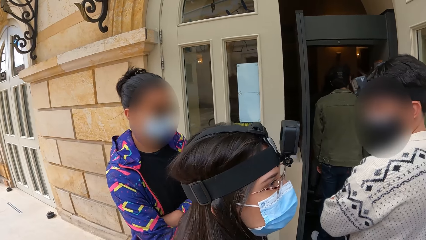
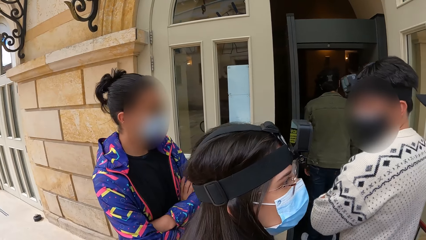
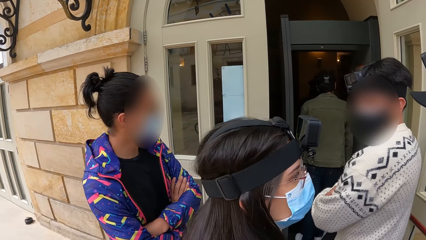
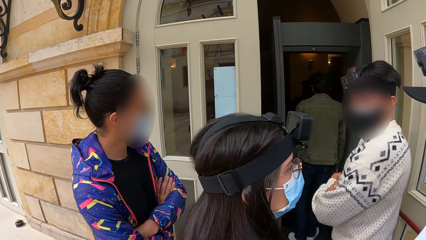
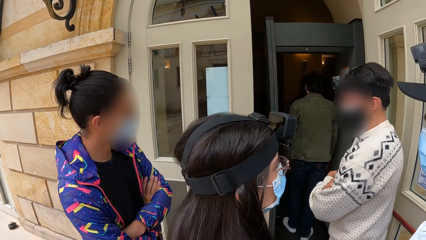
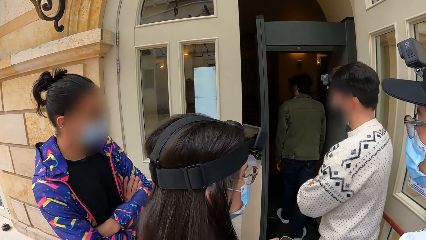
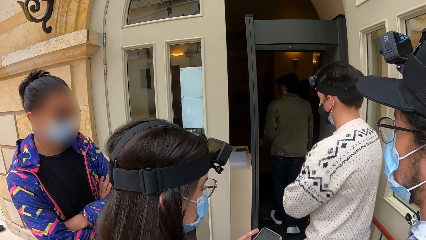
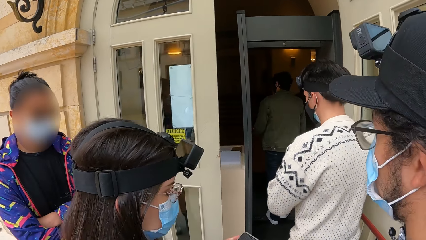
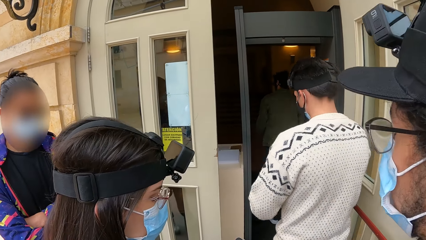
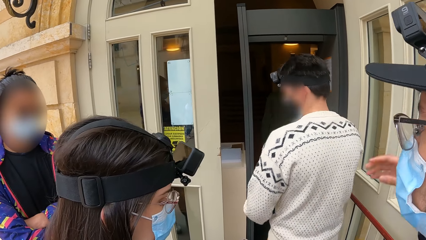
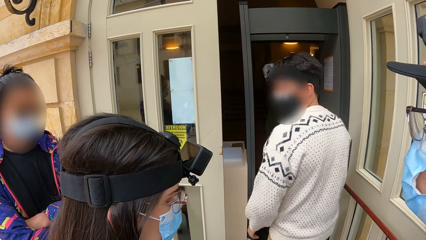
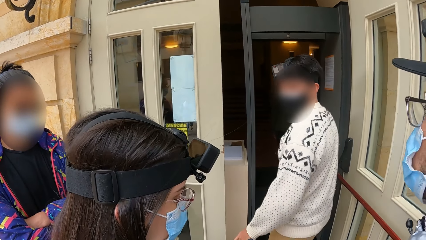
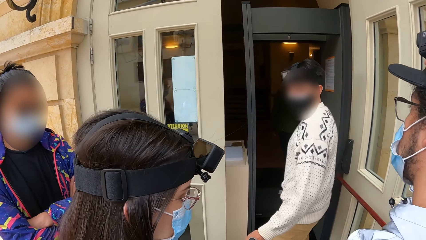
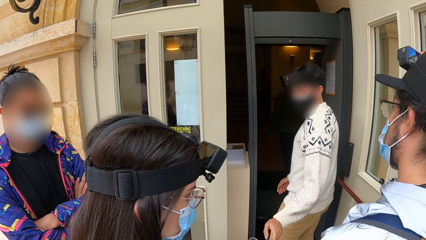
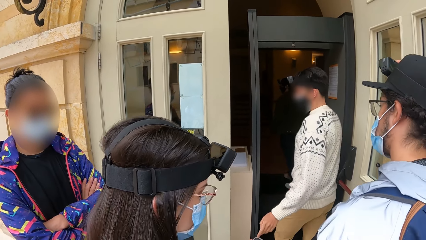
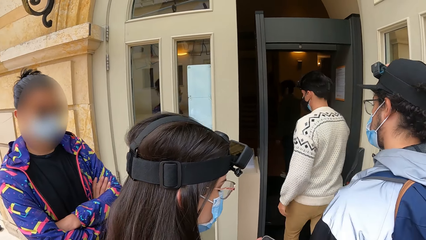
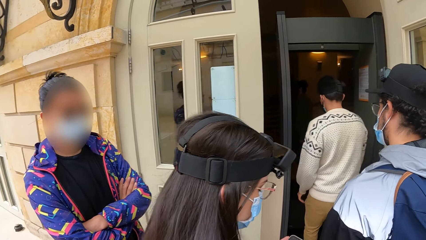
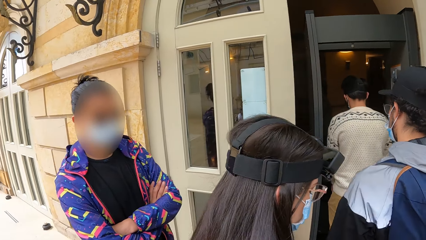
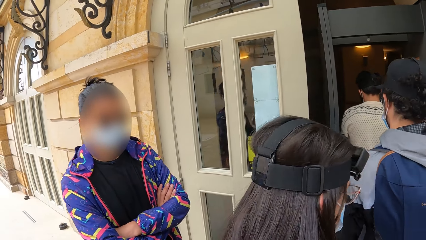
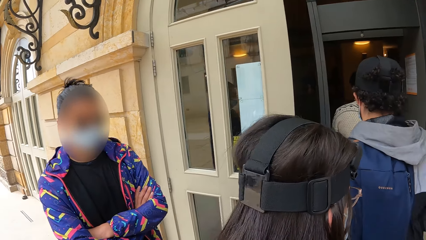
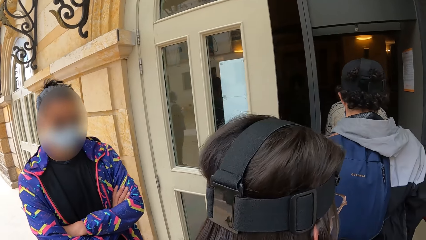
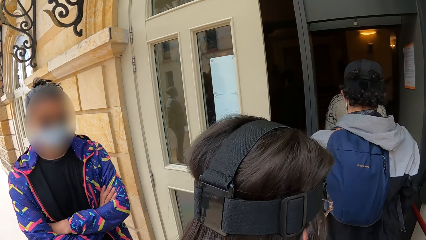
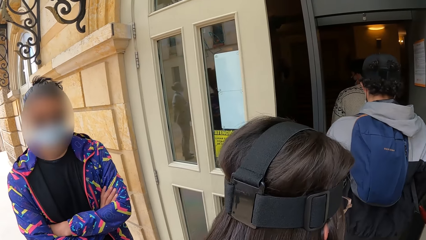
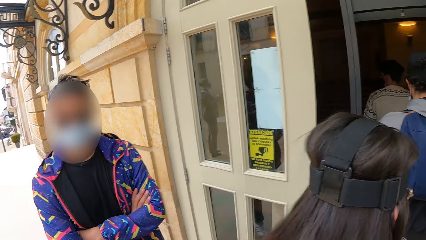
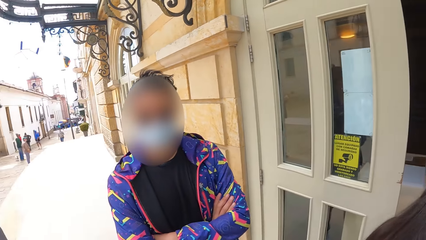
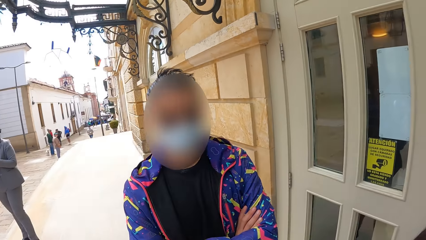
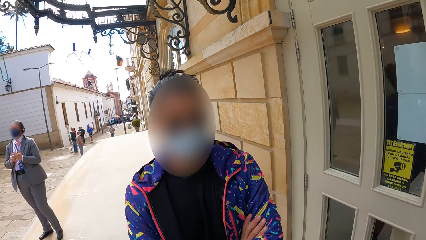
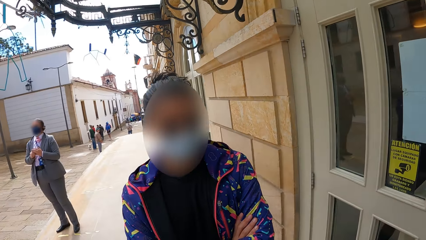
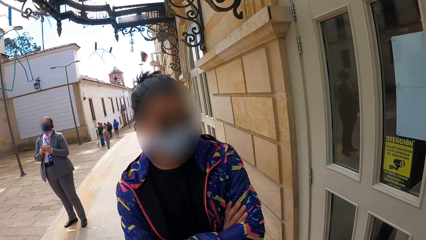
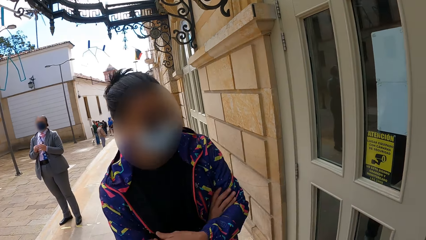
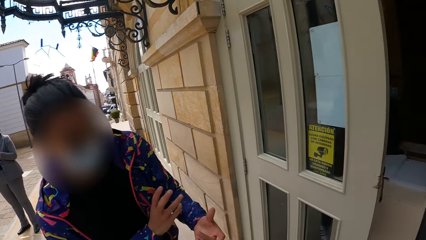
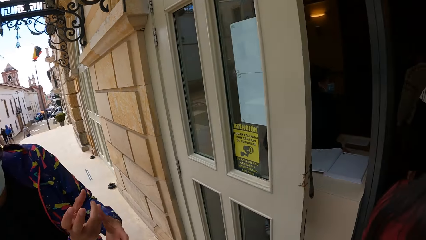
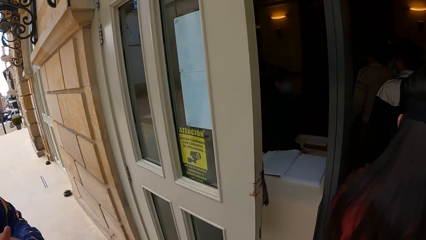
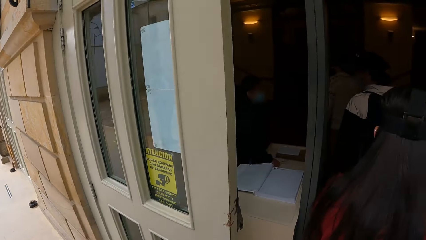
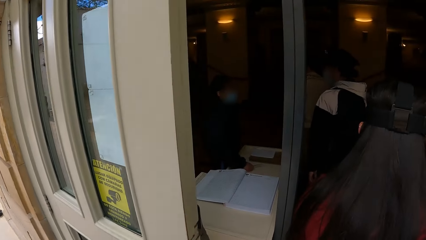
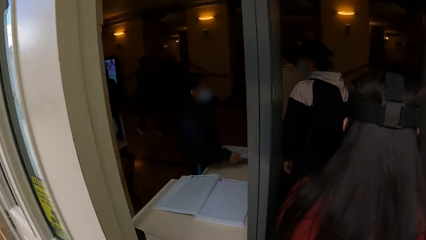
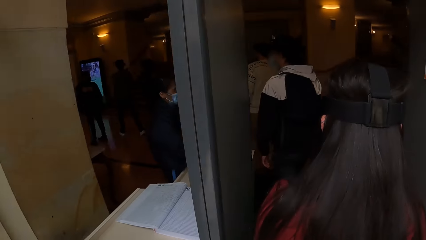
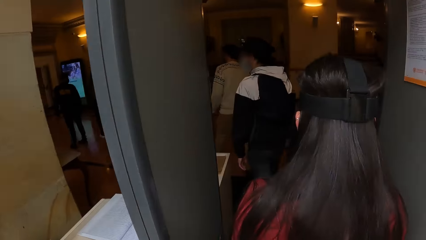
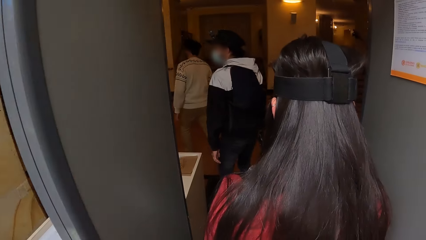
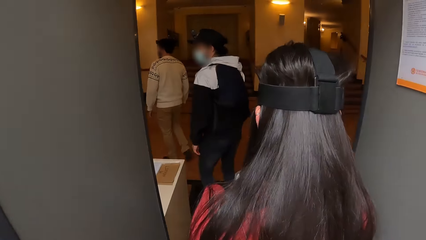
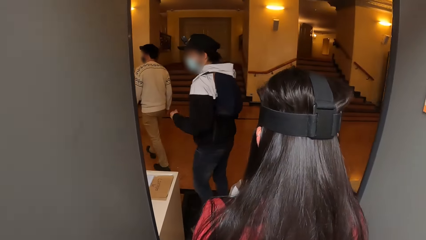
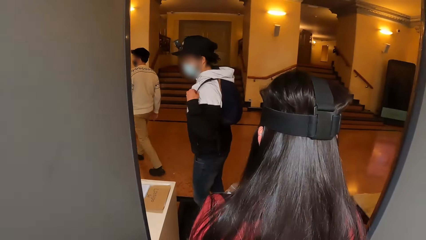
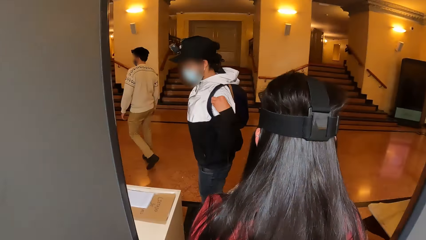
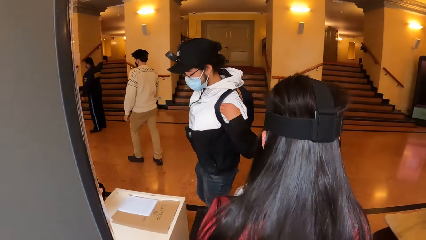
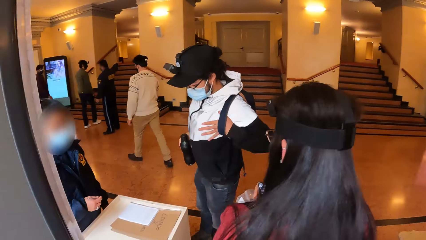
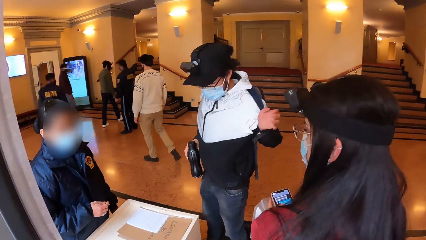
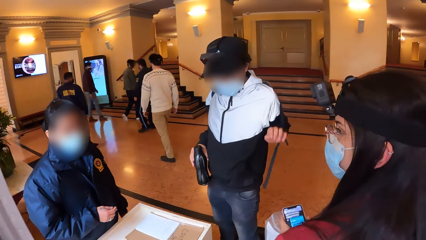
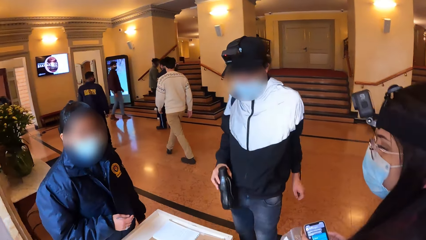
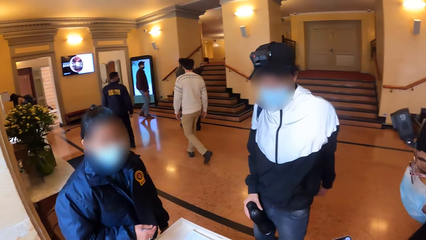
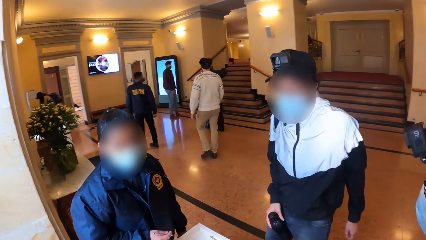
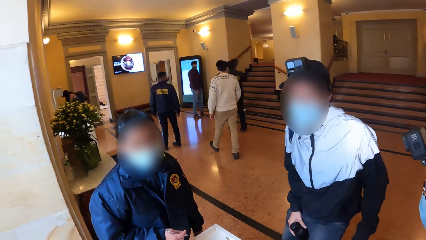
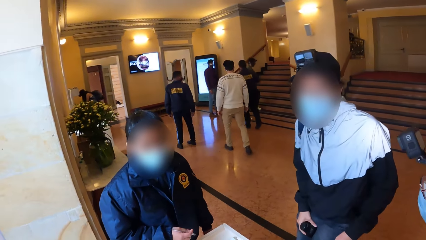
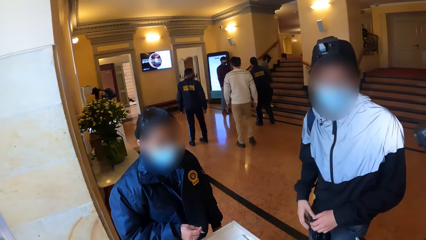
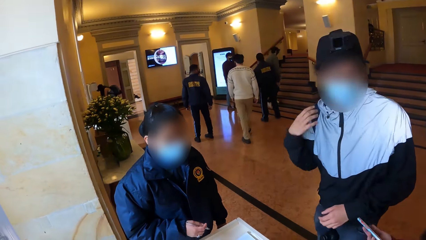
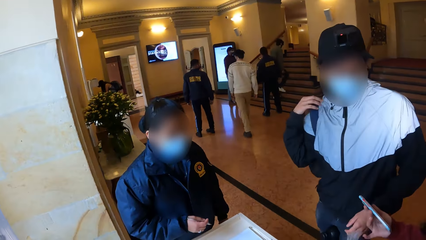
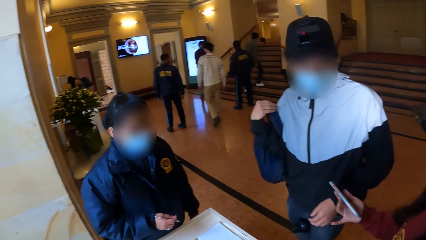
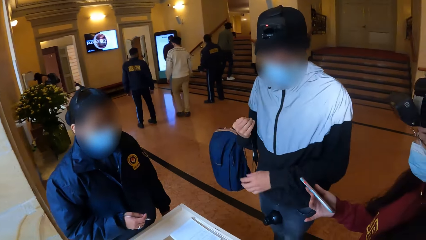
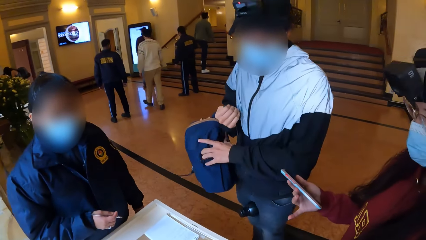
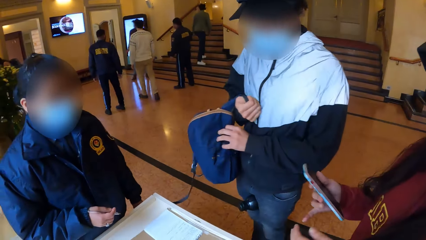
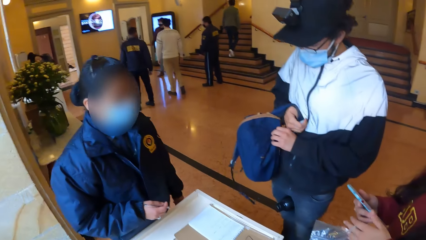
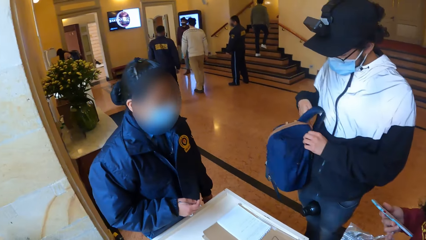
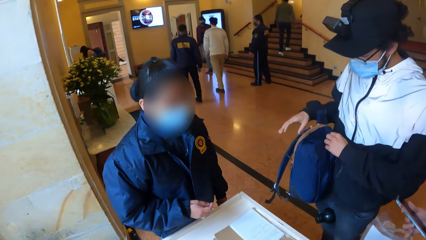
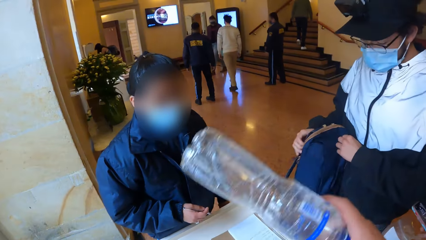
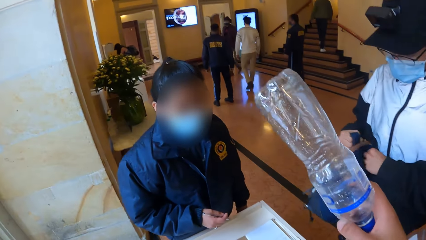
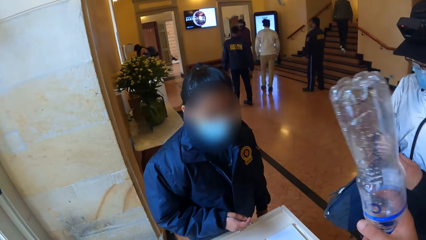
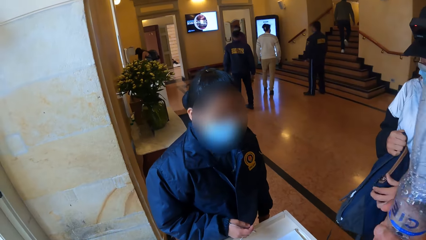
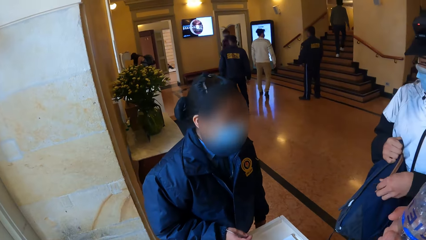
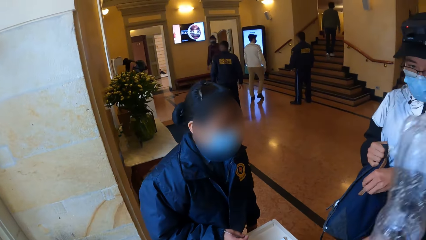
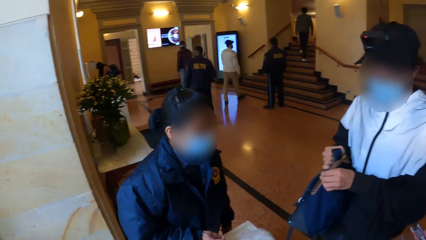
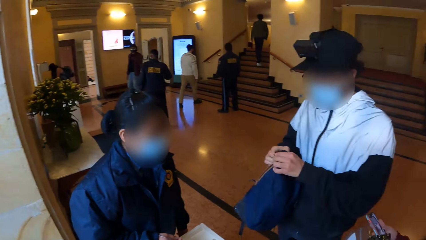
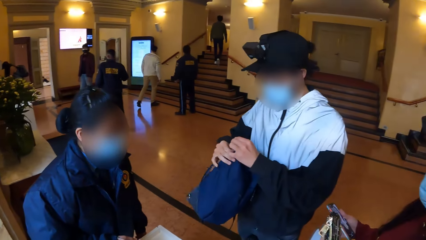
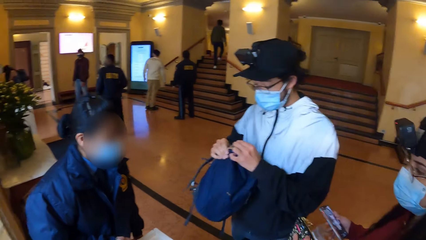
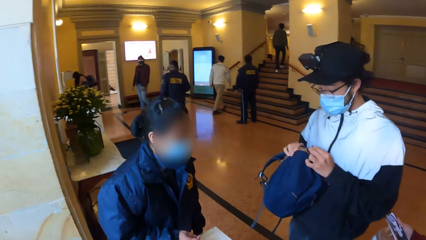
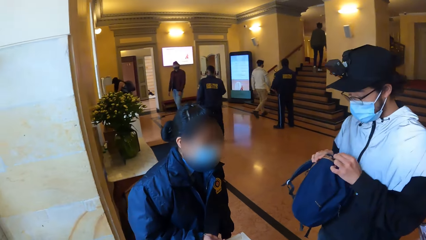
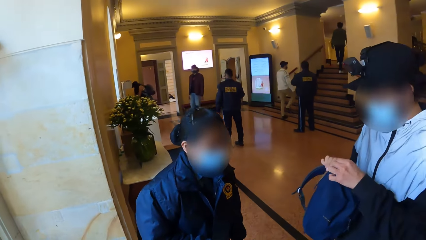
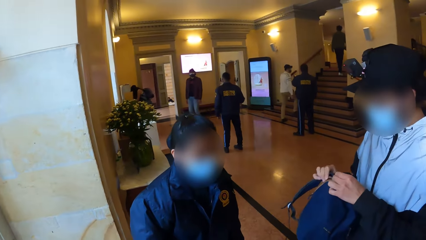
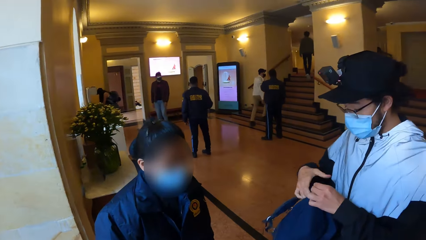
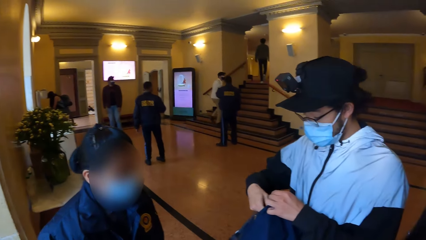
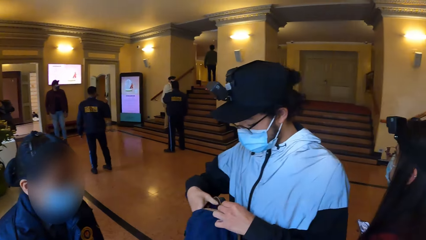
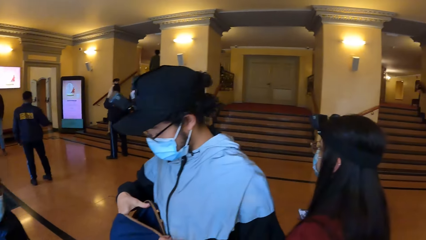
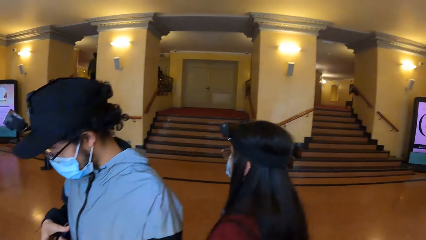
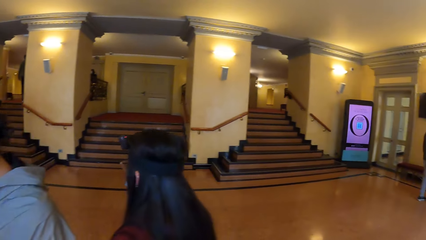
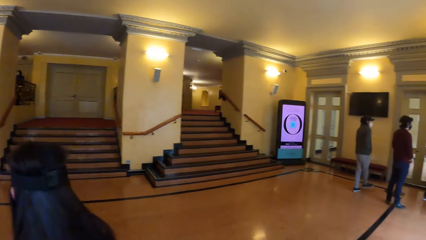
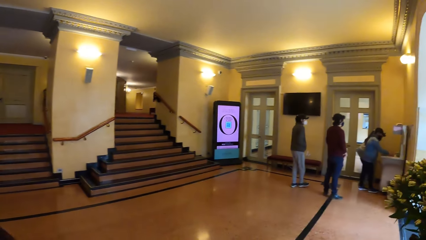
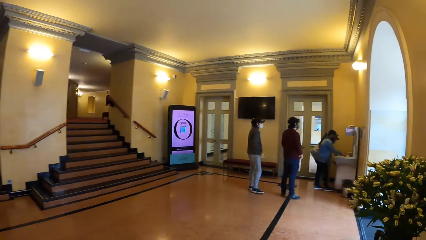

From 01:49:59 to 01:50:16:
The camera wearer interacts with a woman. They walk into a building. A man removes a backpack from his back with his hands. The camera wearer interacts with another woman. The man removes the backpack from his right shoulder with his right hand. The man holds the backpack with both hands. The camera wearer looks around. The man unzips the backpack with his left hand.
